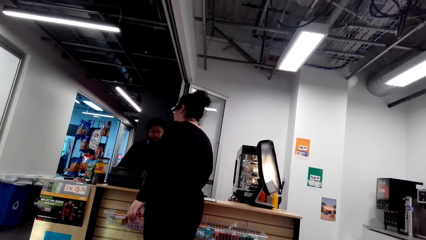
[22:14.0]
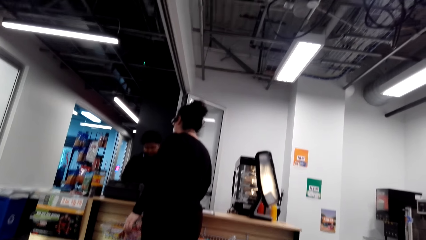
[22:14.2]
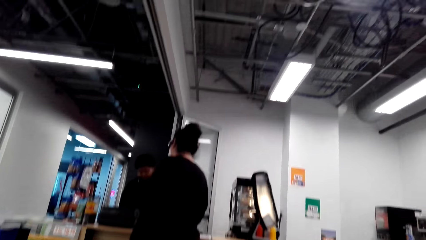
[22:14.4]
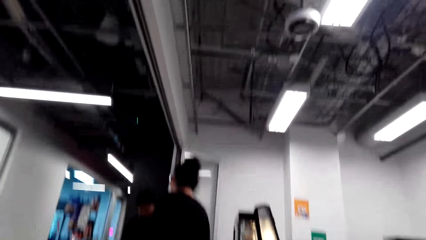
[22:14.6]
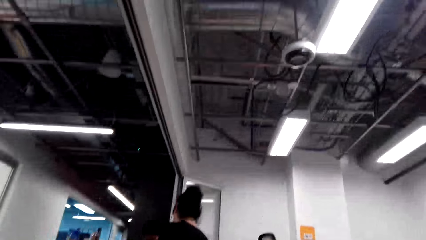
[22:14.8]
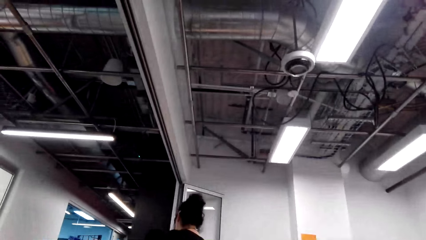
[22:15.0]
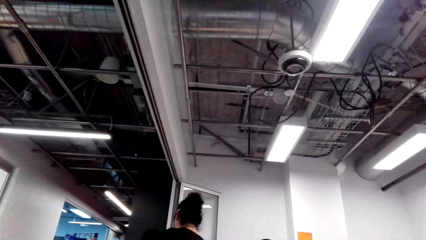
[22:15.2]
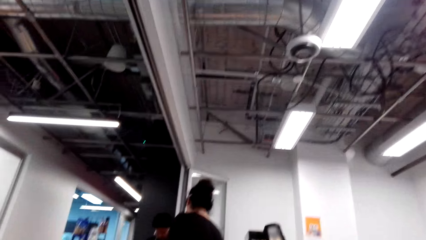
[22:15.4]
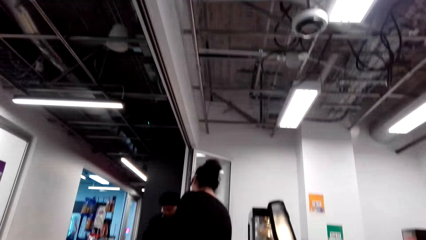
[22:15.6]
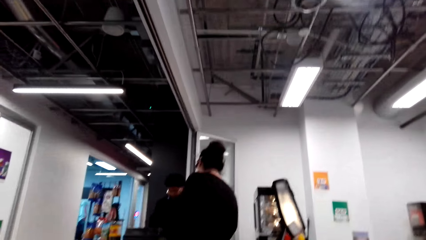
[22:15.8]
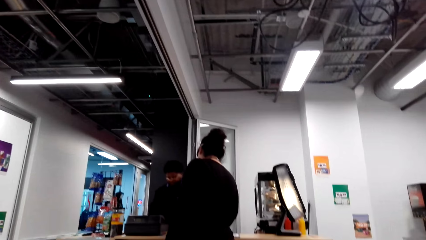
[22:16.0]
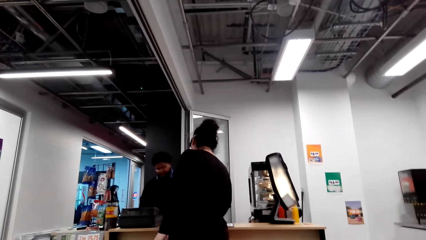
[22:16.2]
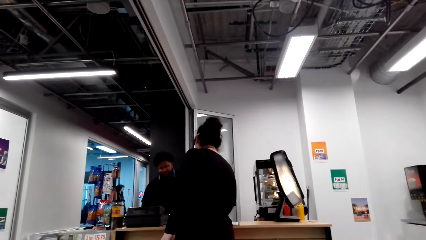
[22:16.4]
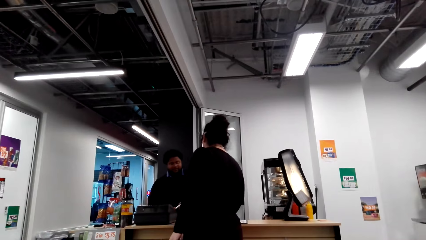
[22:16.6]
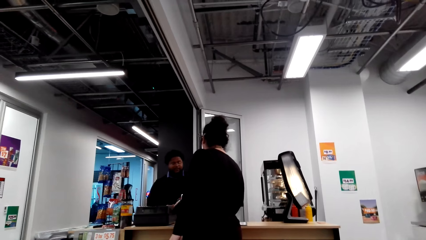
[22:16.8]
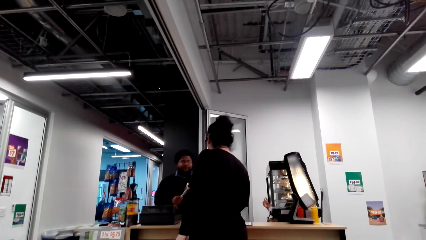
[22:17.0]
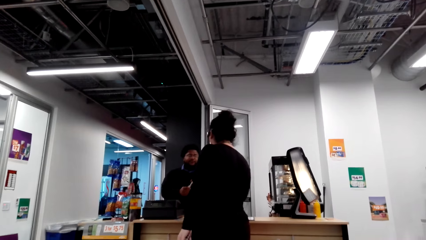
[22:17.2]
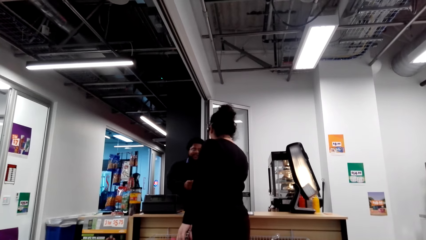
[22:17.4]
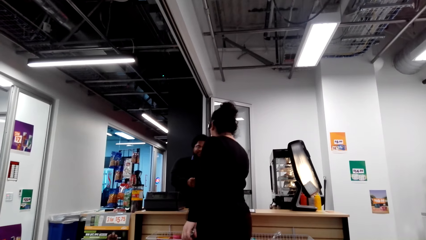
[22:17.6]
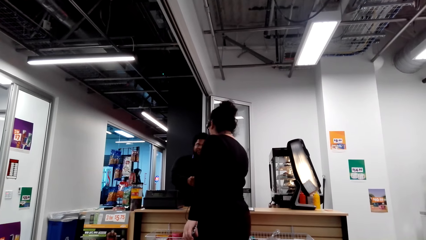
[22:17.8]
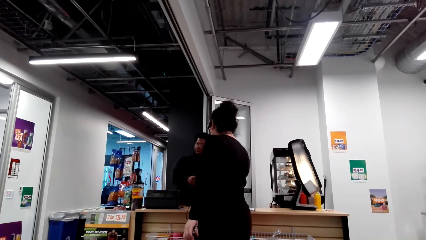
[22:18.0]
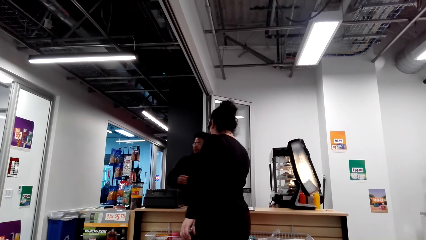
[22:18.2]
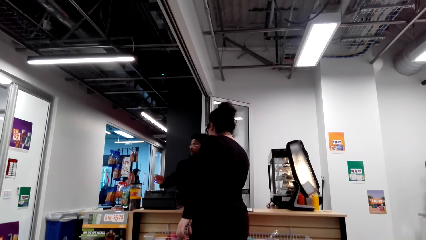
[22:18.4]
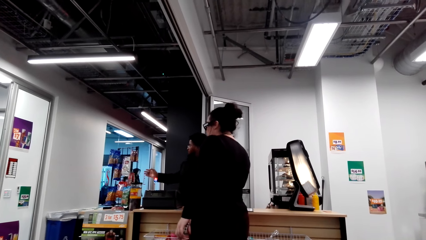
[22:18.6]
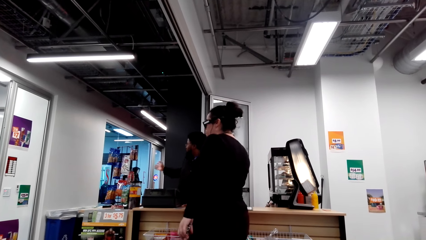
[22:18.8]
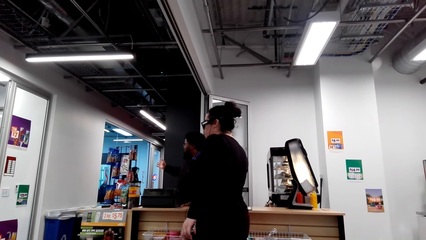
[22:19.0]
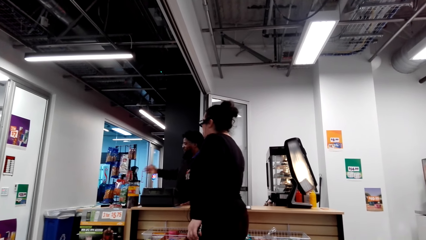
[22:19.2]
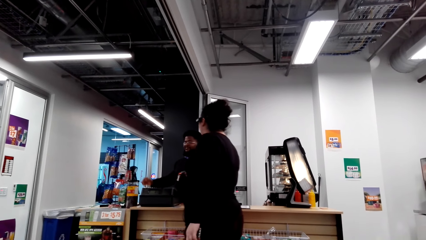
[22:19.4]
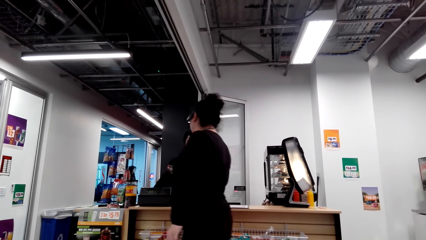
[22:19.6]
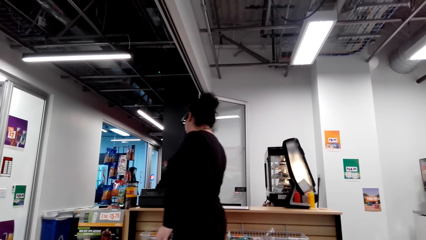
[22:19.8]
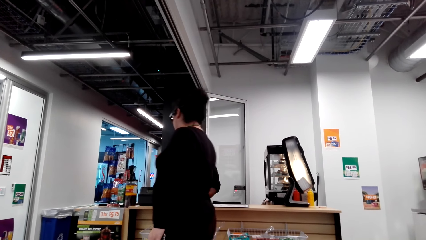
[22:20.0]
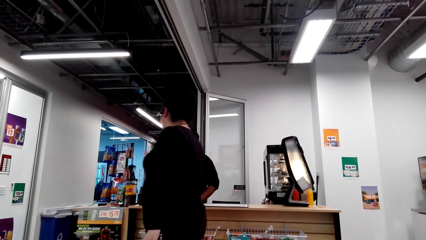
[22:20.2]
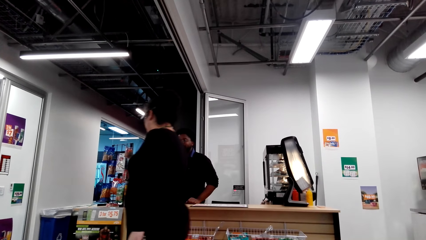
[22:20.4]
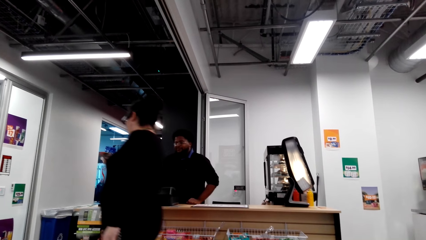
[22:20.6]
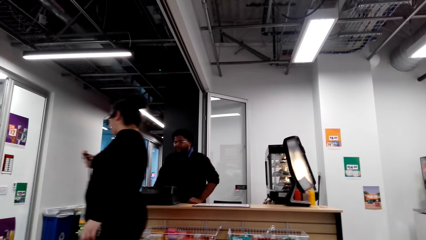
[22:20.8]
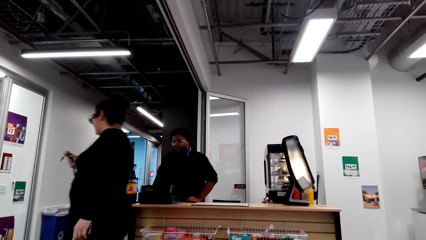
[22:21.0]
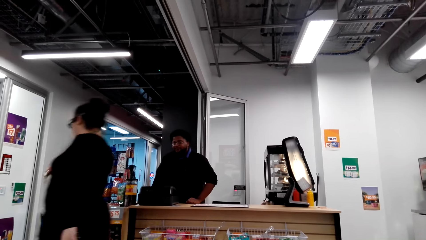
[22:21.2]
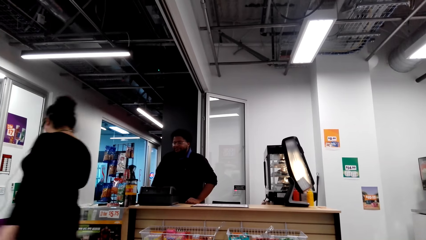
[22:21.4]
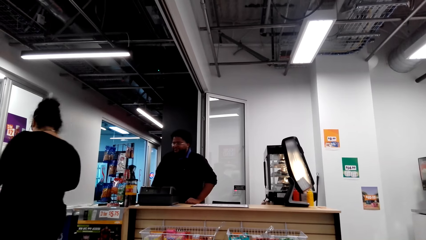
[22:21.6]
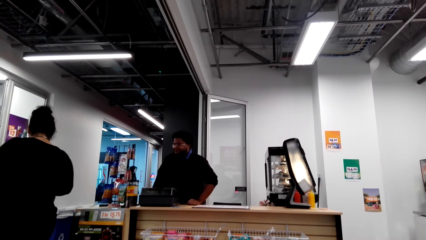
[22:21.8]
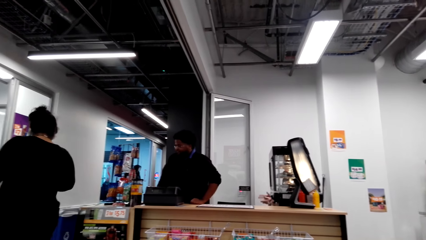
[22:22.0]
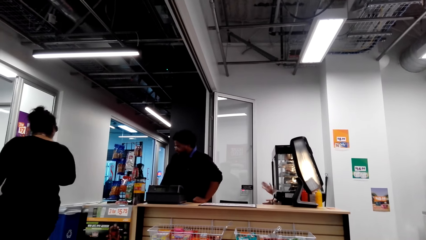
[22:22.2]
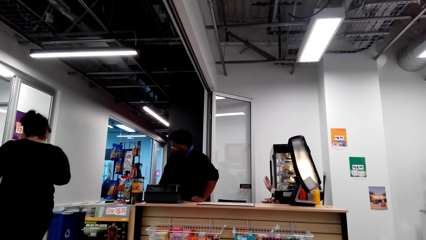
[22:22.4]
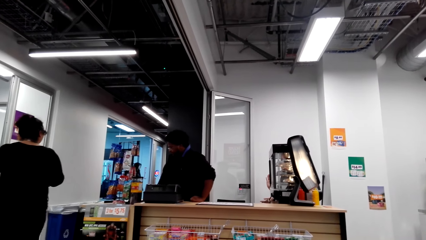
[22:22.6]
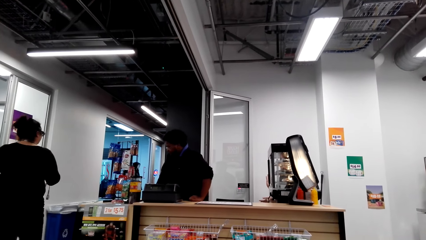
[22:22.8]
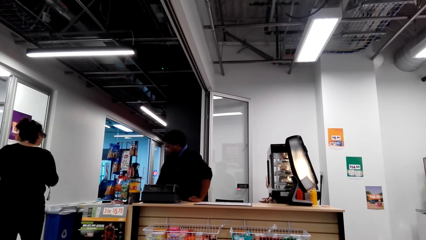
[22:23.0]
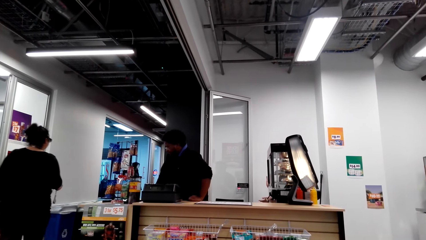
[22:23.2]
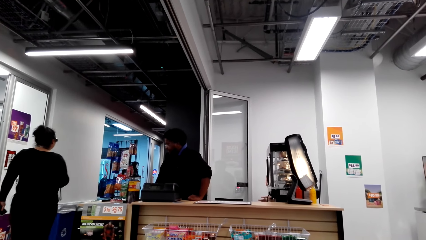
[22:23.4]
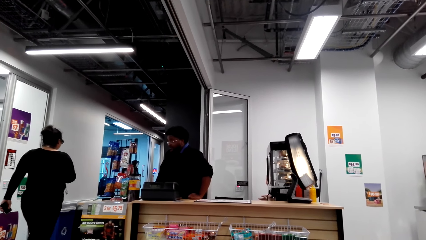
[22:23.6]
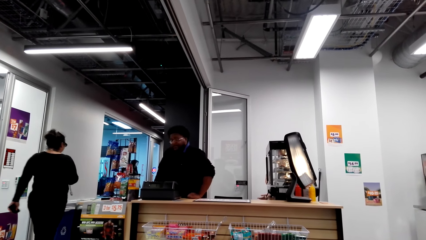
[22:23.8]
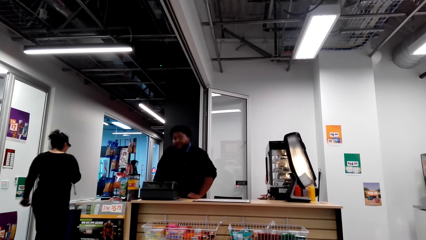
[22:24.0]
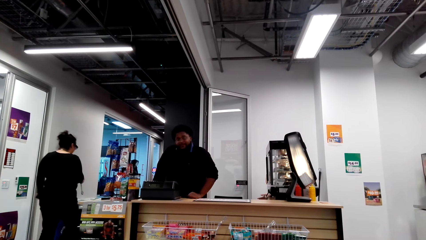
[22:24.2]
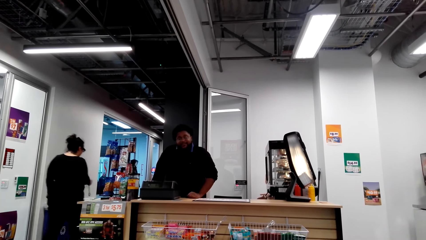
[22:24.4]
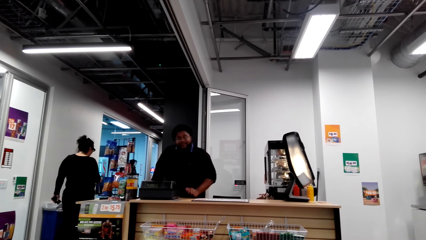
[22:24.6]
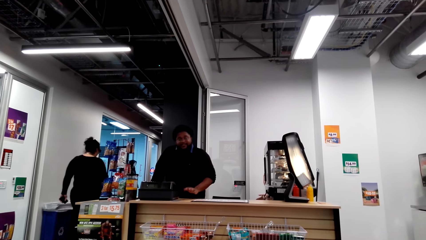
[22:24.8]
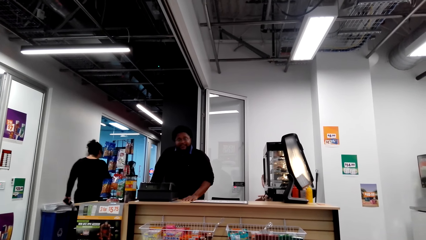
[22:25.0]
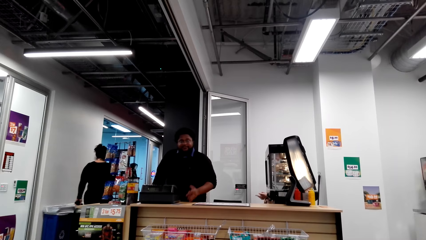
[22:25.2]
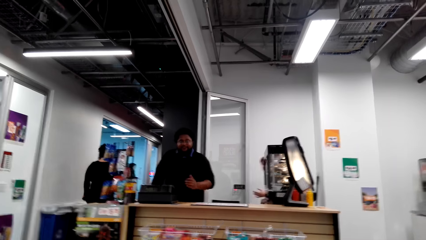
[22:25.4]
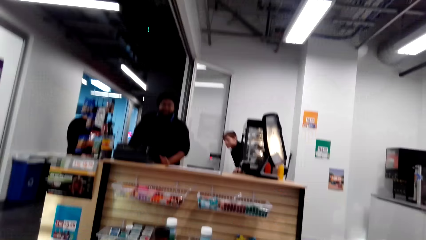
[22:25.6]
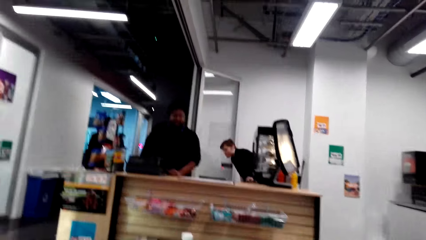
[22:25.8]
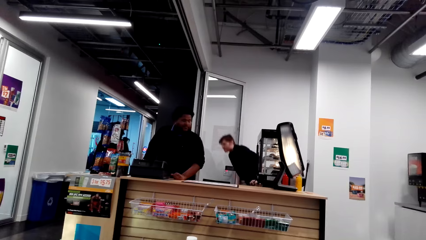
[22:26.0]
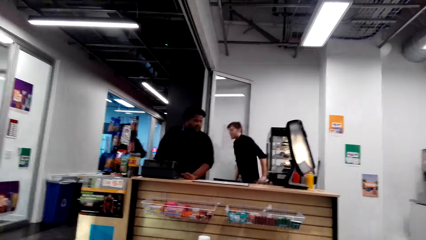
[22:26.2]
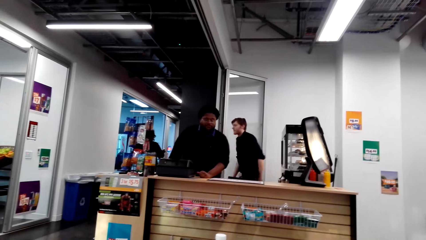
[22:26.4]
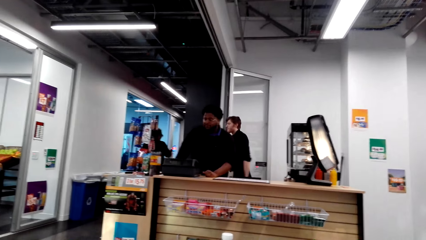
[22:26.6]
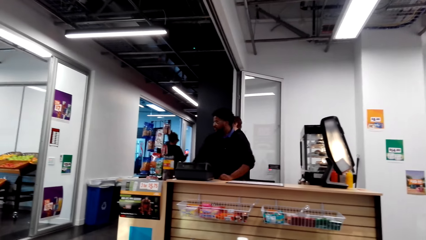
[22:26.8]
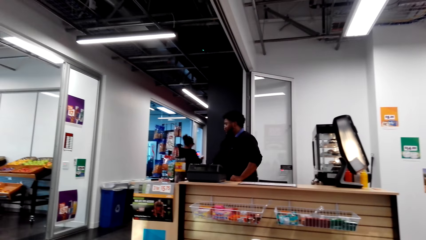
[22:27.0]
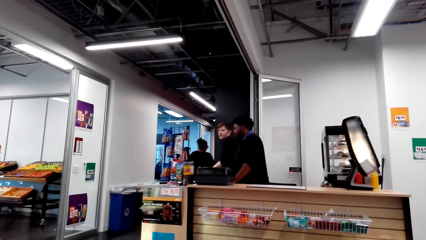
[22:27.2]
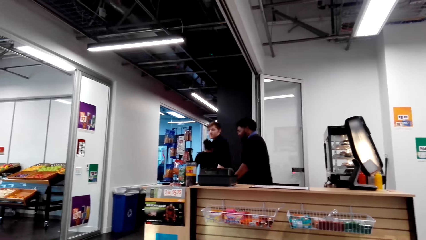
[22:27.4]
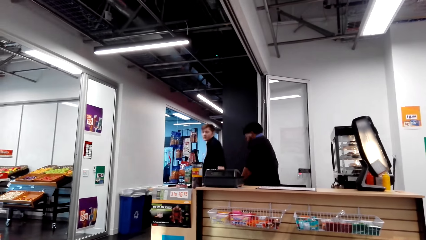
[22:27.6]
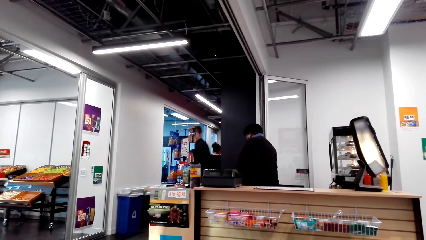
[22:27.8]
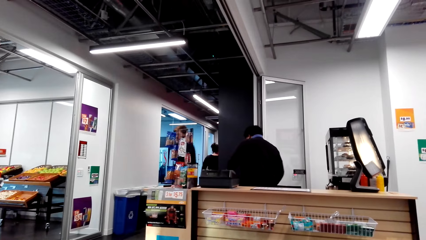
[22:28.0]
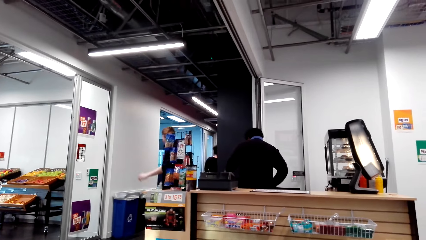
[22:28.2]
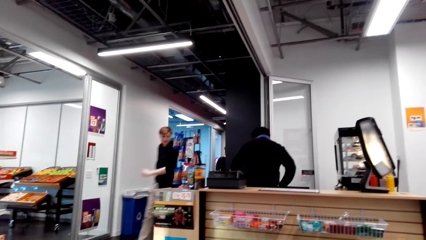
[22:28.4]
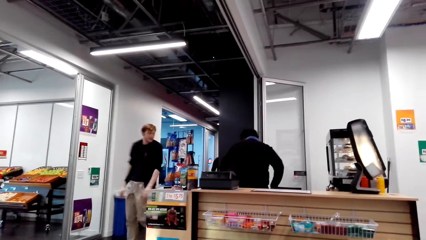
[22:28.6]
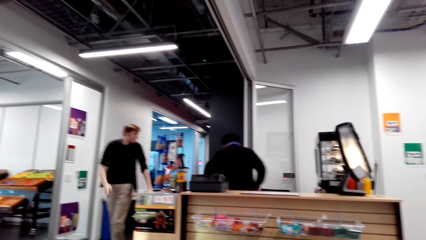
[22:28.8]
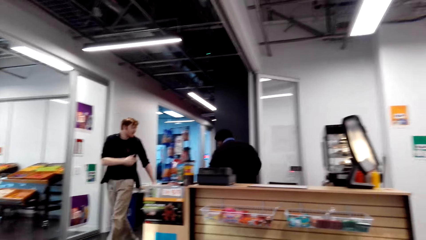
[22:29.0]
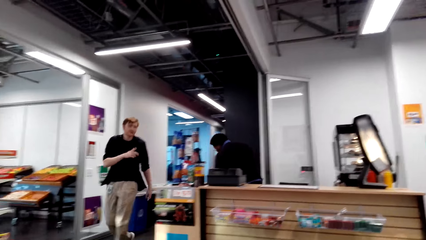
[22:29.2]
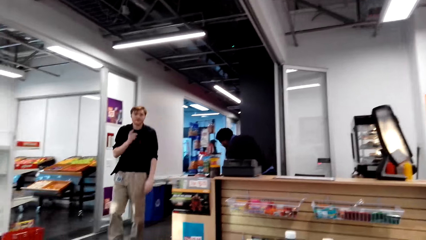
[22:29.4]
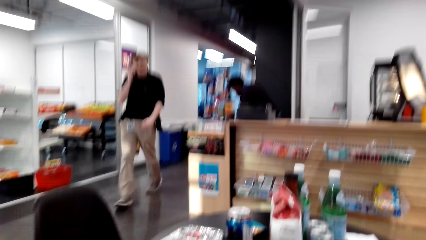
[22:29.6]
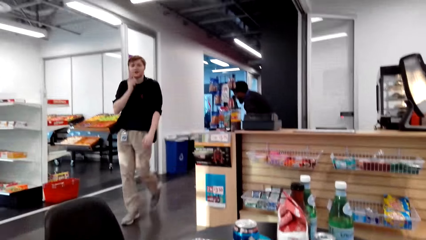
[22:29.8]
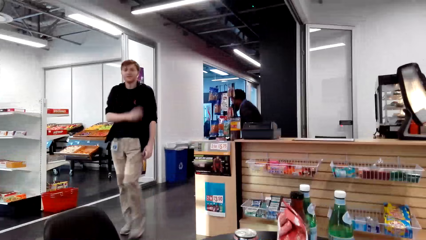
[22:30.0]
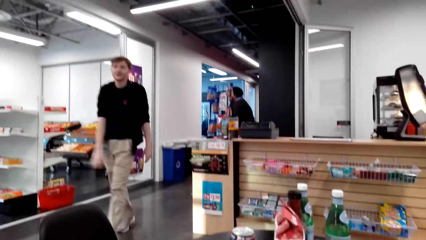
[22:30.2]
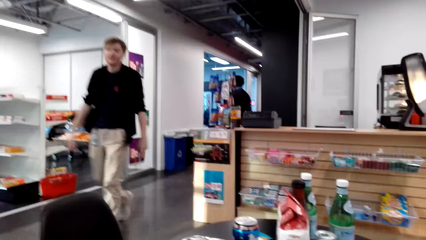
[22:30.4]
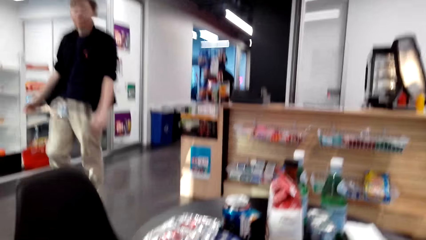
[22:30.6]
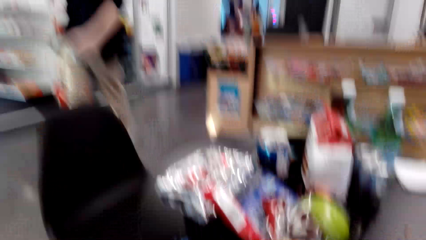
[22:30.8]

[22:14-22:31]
The woman interacts with a man. The man gives the woman keys. The woman walks around. The man taps a counter with a hand. Another man stands up. Another person moves around.
